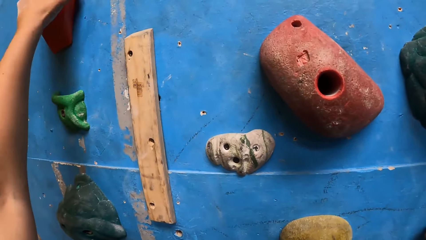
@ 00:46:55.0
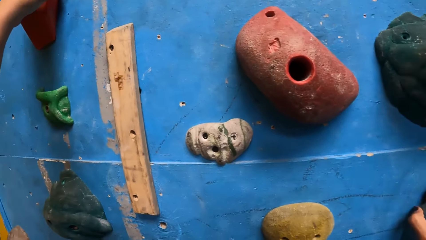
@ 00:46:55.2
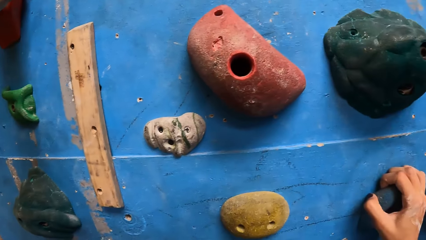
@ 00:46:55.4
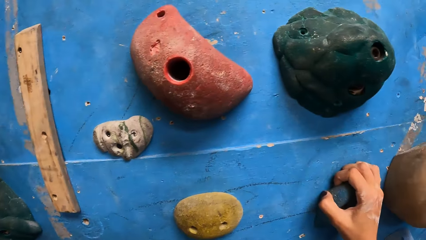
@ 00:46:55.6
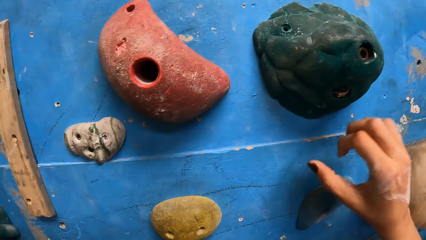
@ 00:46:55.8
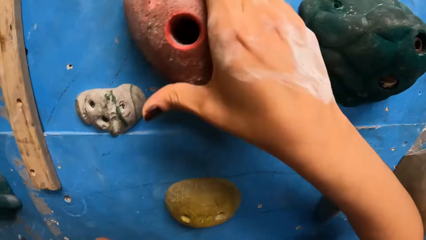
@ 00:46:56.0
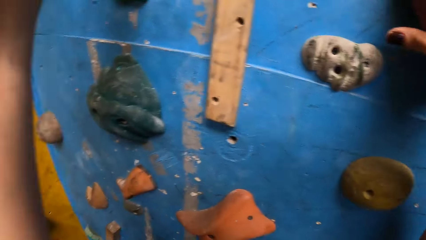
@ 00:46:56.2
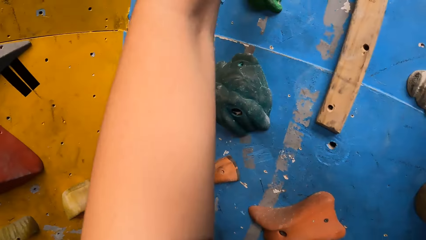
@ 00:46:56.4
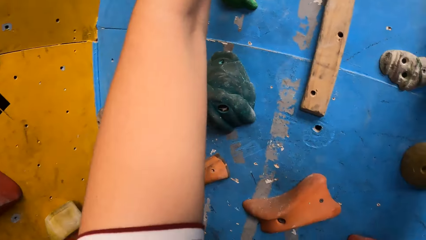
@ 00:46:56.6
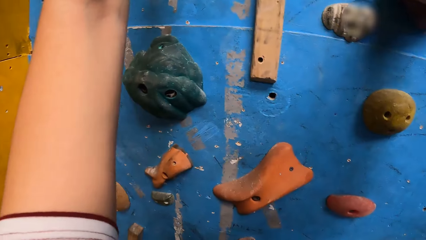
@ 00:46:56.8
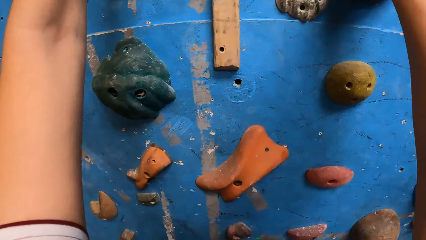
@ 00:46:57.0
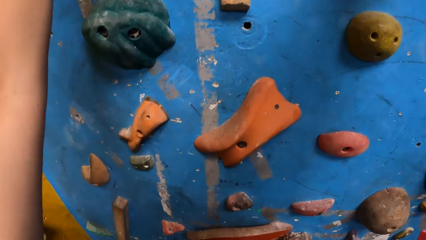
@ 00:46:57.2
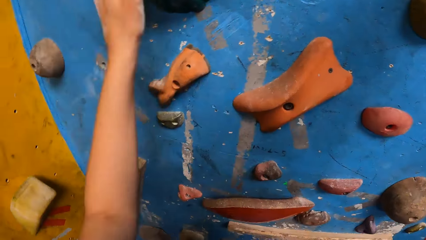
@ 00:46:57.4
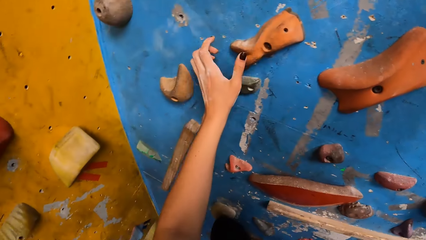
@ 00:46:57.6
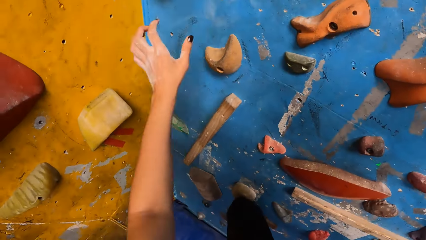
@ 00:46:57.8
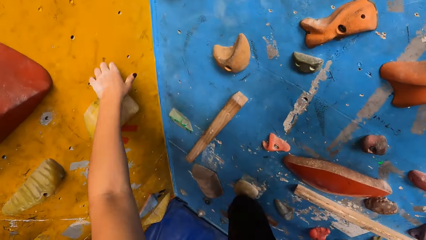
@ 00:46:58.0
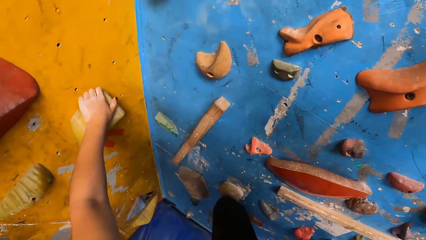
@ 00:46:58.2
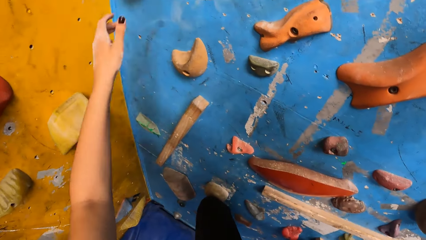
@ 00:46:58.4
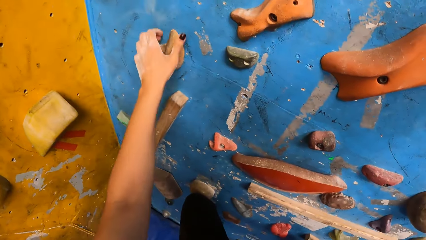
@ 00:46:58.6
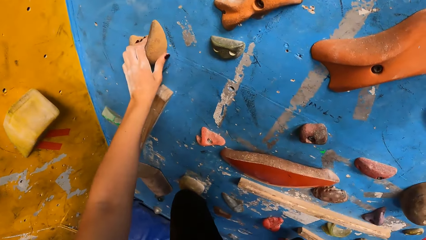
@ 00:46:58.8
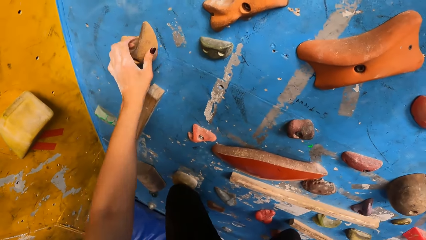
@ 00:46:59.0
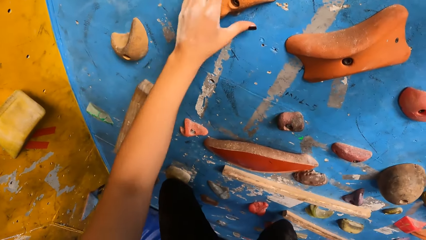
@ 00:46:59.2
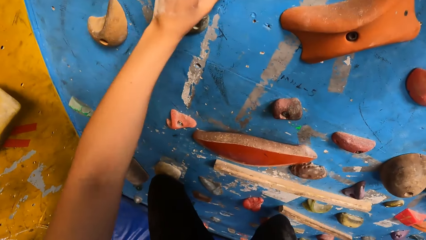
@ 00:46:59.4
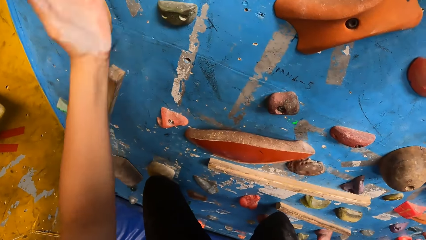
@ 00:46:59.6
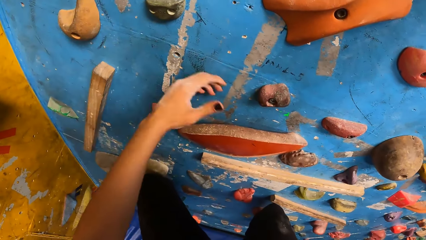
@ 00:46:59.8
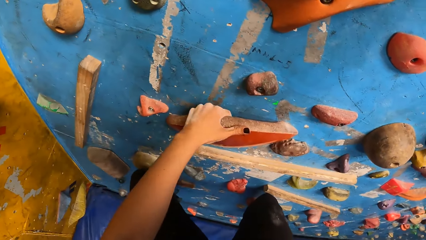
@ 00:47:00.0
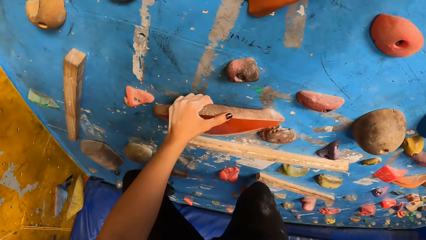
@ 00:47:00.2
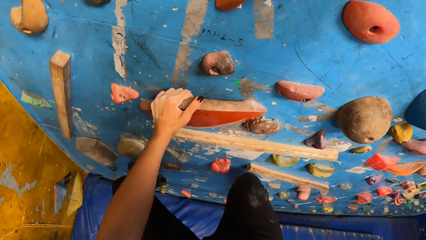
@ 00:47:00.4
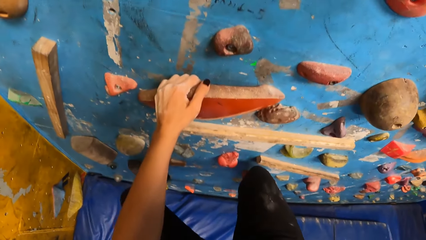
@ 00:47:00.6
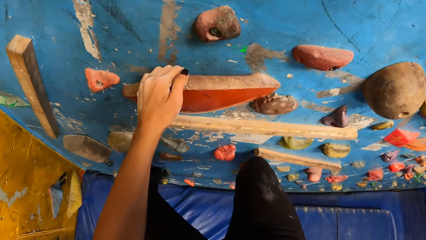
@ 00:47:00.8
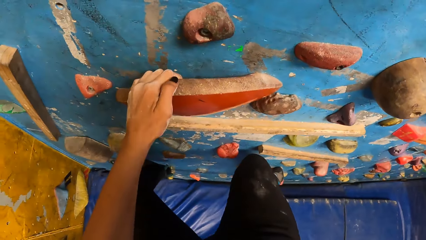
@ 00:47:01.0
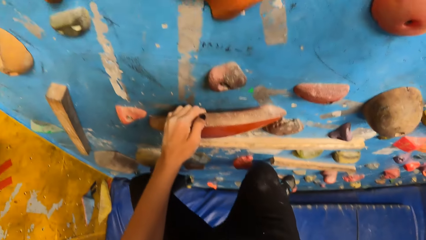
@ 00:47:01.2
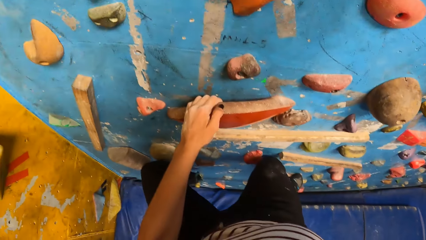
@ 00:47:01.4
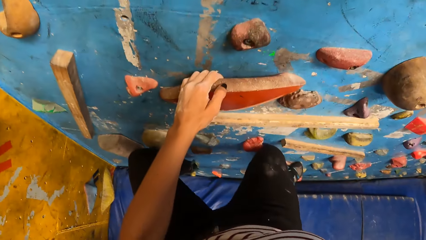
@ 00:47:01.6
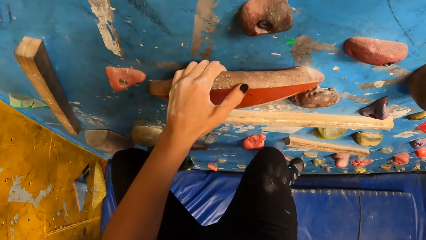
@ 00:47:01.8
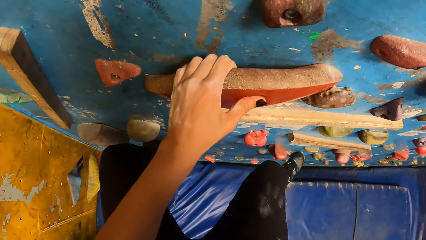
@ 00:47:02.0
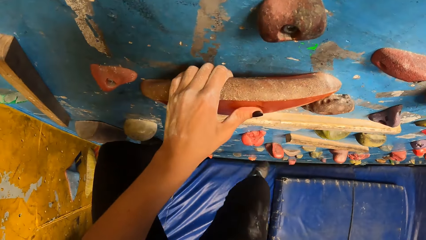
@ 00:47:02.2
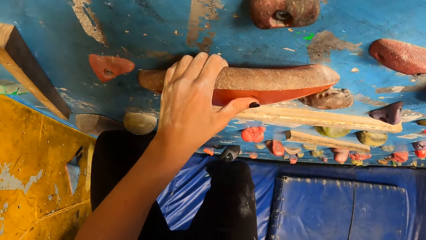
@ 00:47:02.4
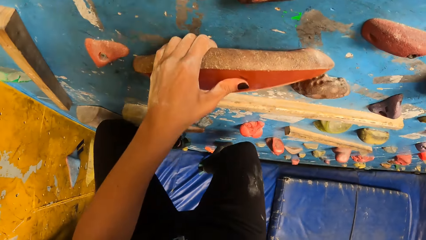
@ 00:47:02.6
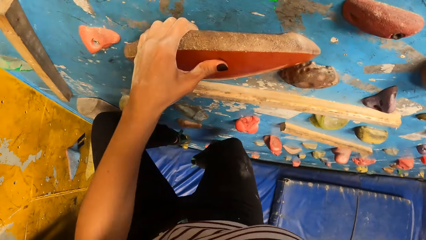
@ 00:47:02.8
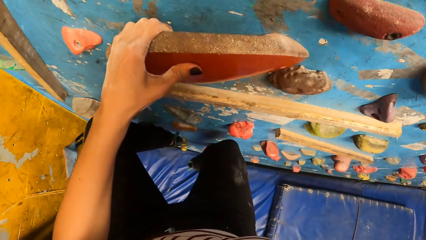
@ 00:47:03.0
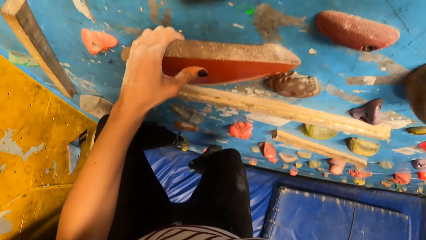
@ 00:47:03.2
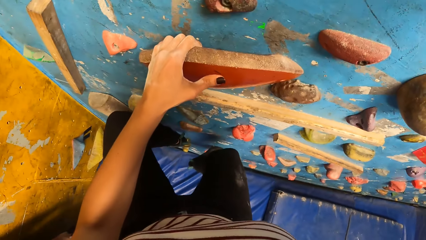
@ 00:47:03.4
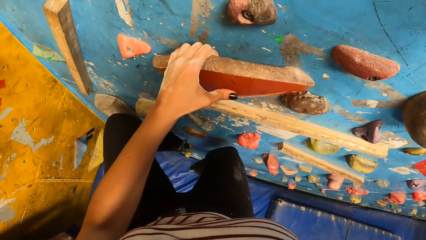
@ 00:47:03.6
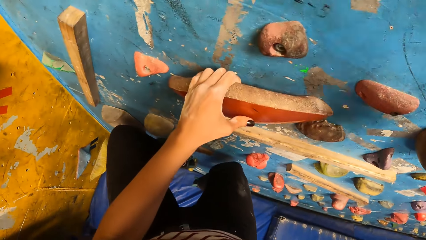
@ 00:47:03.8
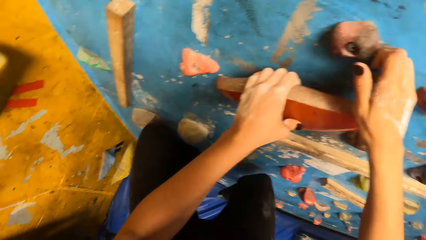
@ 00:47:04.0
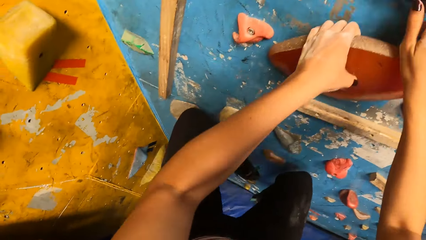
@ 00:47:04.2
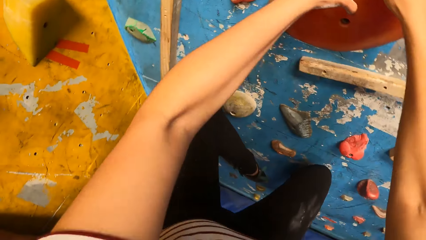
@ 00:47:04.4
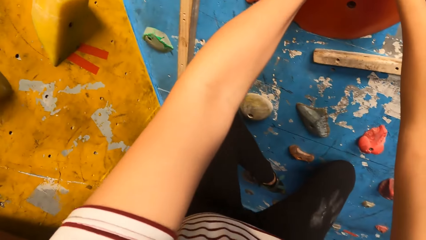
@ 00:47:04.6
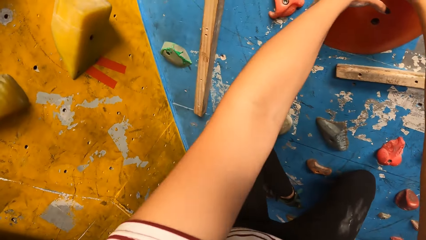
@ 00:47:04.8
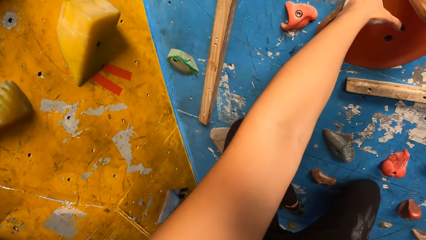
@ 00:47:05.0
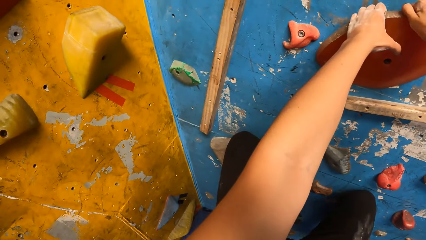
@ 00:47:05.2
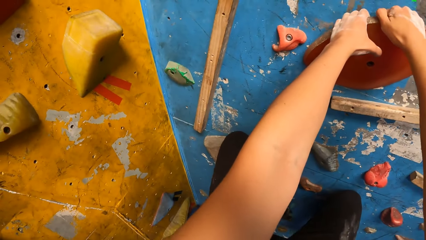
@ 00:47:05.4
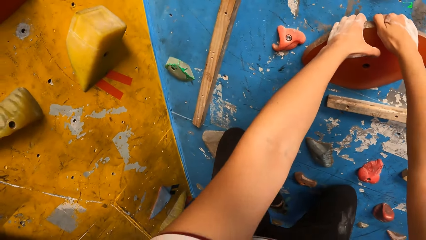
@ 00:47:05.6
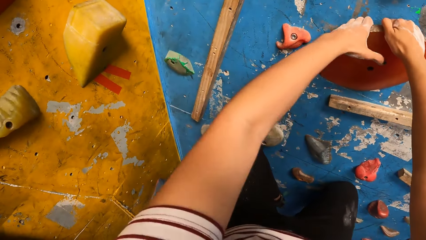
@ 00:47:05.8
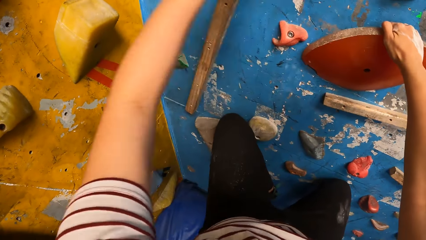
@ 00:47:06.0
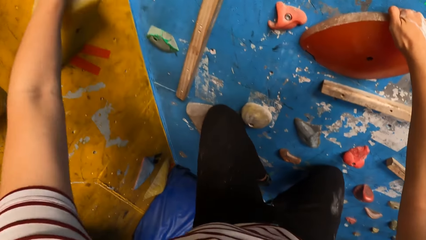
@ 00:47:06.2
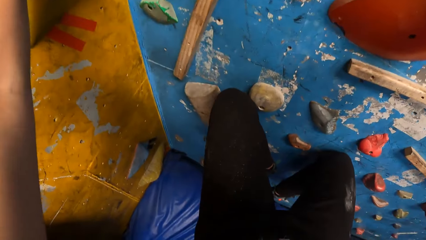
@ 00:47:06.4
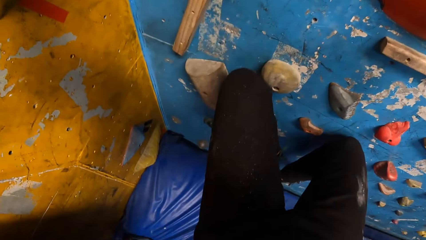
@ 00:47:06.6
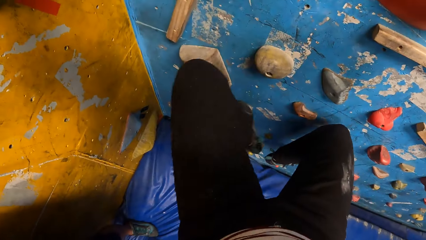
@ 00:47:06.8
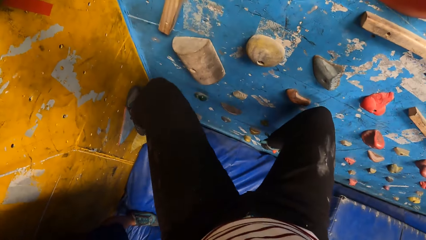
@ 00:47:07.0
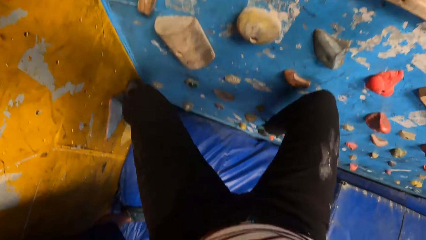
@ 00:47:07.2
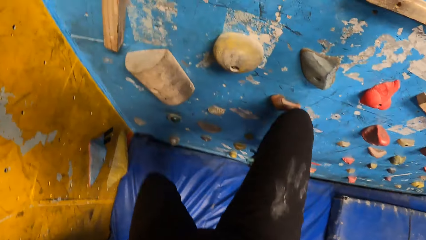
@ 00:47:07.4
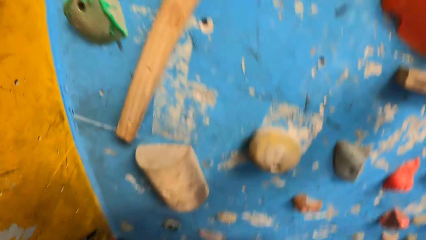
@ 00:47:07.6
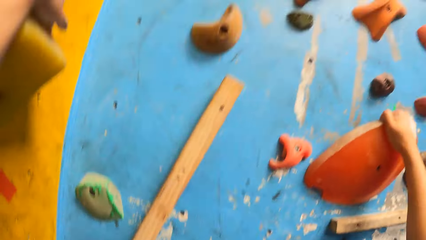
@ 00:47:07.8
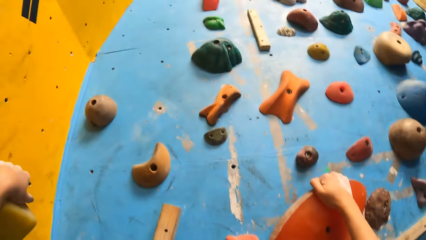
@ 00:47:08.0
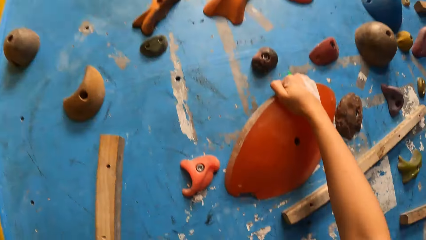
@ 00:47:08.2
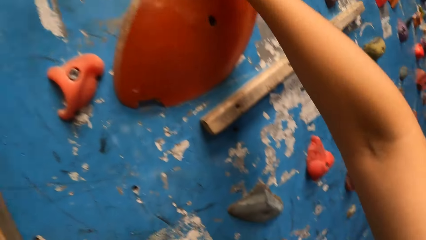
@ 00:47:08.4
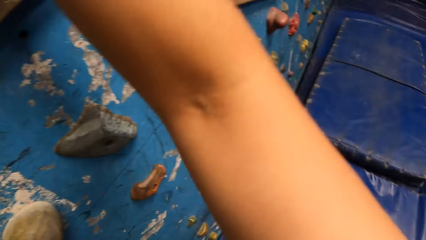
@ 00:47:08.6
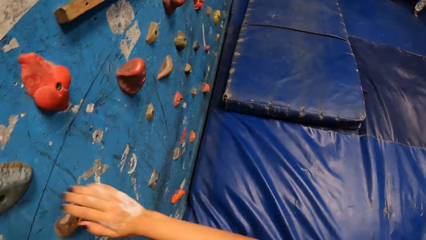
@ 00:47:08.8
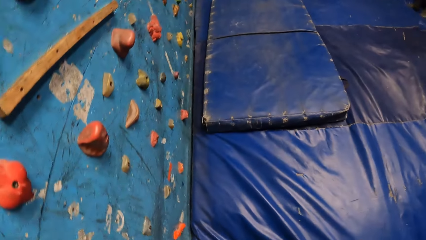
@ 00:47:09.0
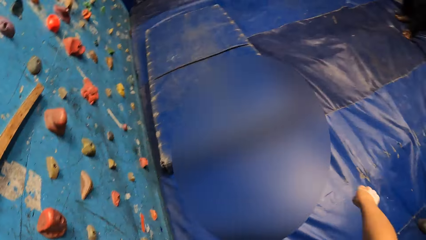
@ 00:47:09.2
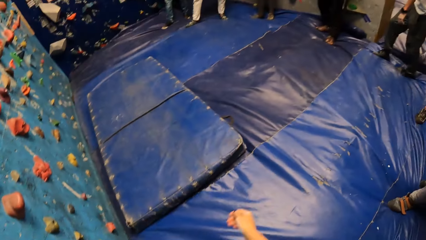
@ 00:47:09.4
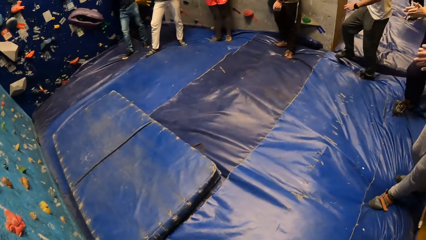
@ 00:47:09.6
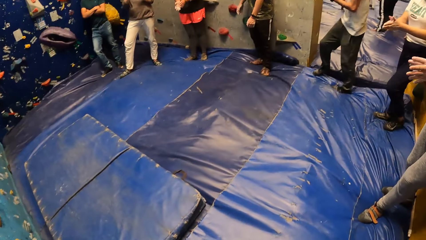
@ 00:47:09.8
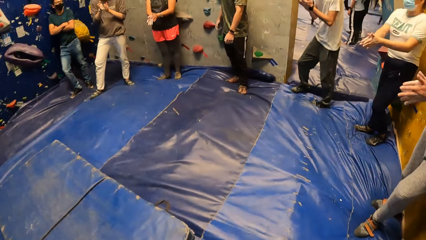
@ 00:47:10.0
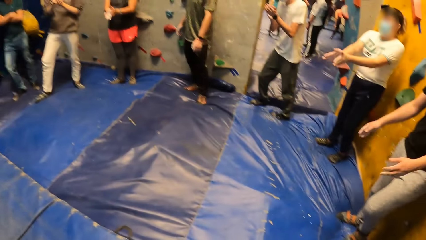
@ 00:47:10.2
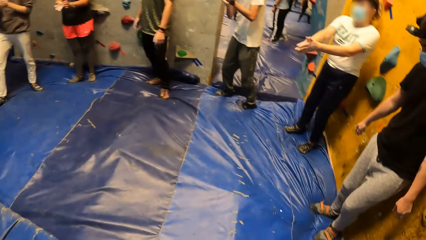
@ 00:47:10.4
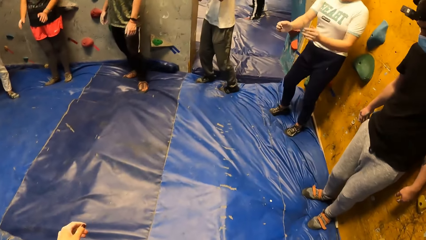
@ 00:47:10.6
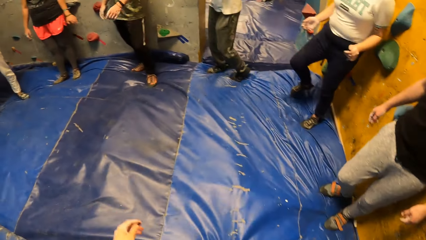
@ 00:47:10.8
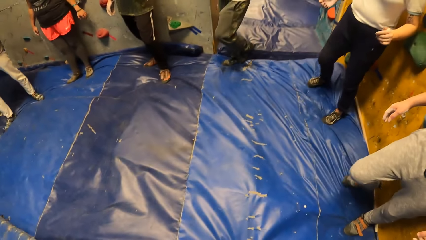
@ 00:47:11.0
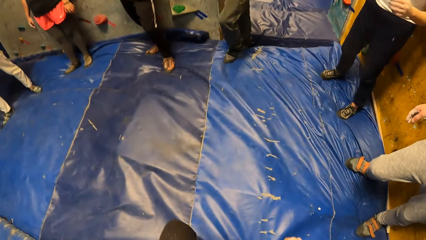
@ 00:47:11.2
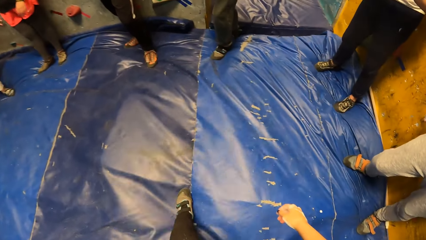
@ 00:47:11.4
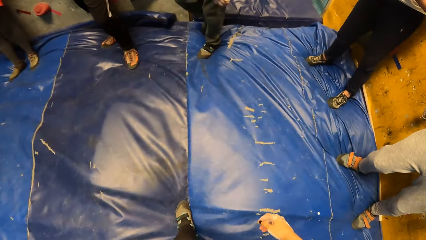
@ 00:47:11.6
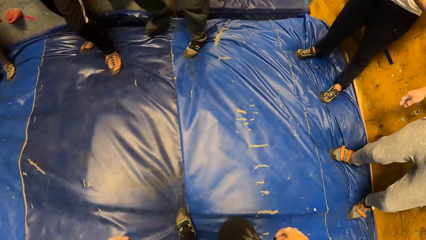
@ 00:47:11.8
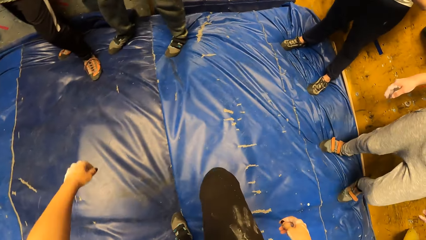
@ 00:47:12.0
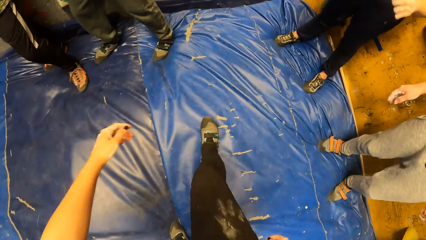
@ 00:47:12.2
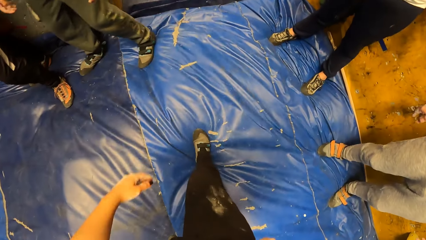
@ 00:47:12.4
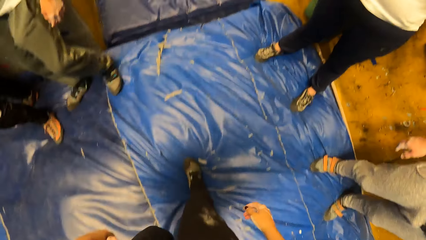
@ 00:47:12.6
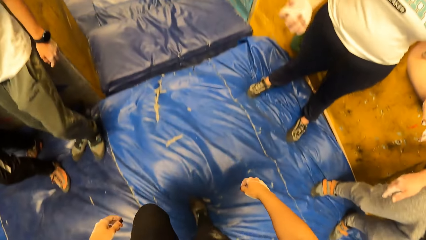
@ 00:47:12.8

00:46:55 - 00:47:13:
The camera wearer places a hand on the rock repeatedly. They place a leg on the rock. They place a hand on the rock. They place a hand on the rock again. They place a hand on the rock and jump down from the bouldering wall. They walk around the blue surface. A man claps his hands. A woman claps her hands.
